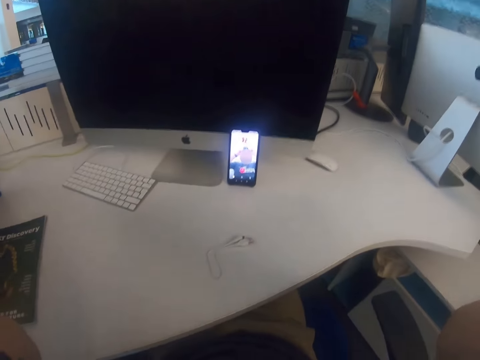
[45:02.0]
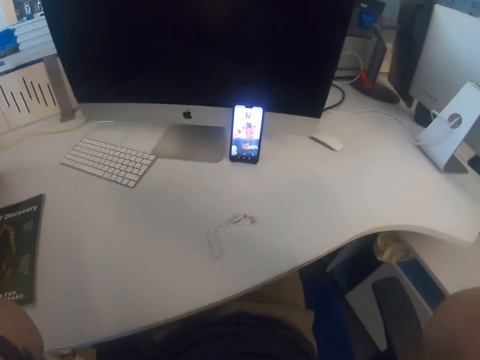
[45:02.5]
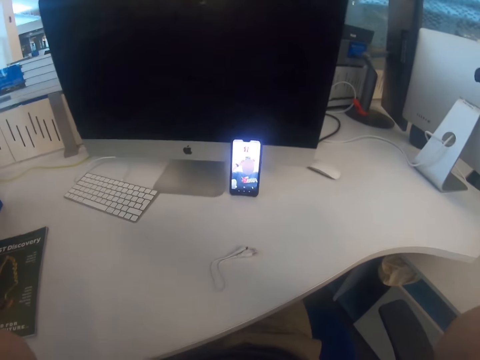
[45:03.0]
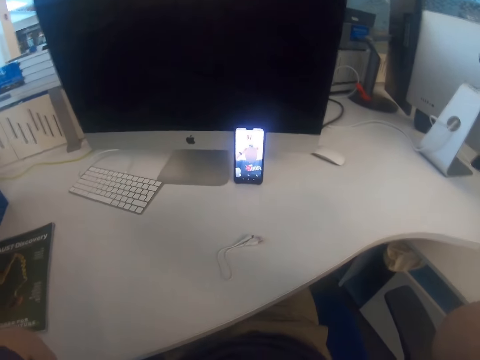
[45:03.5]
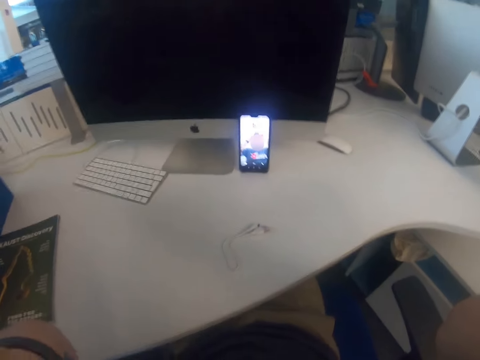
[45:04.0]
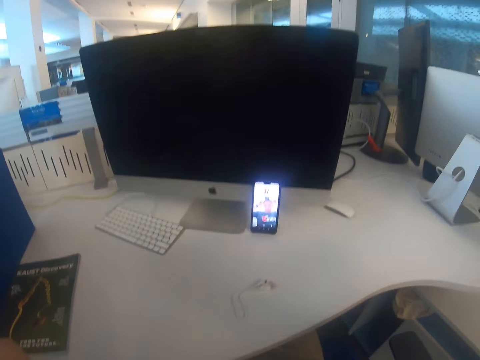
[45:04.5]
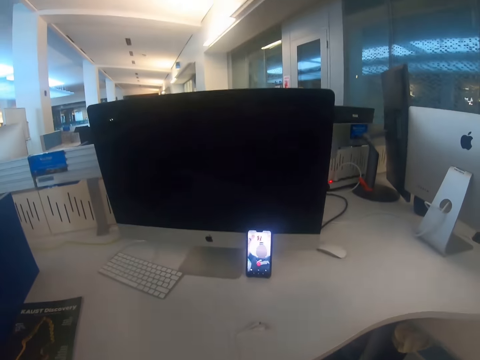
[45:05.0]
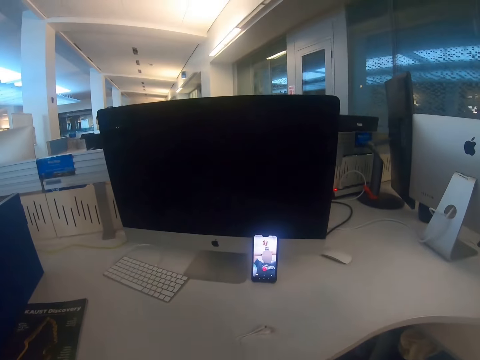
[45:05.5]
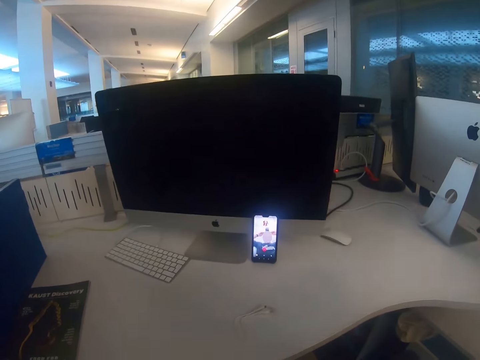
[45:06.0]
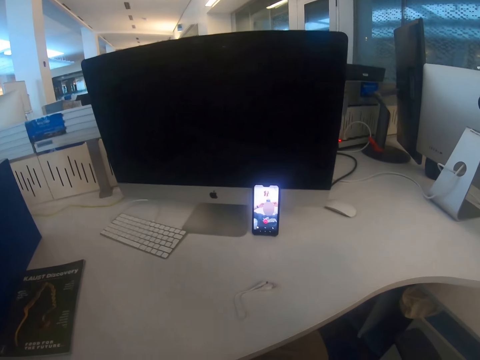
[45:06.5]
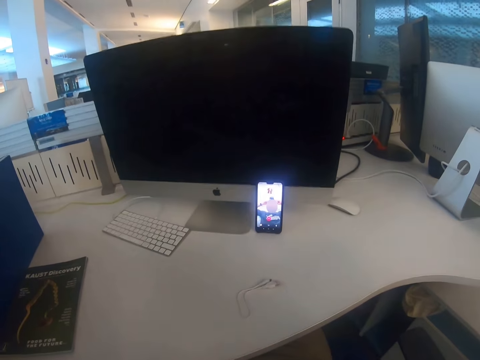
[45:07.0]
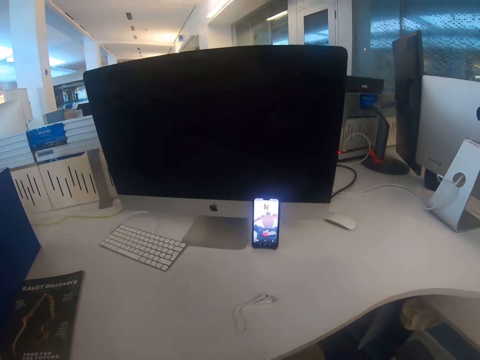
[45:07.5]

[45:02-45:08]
The camera wearer watches the video on the phone.

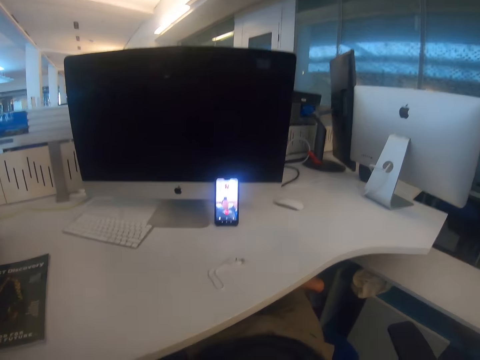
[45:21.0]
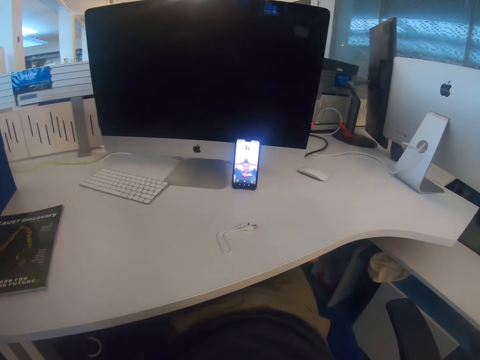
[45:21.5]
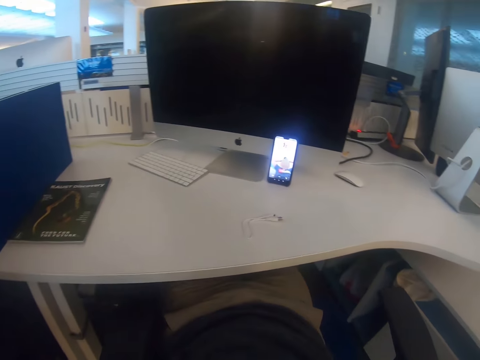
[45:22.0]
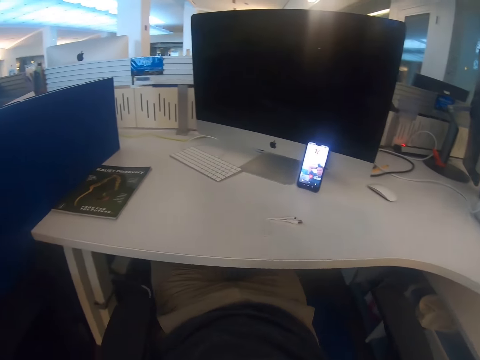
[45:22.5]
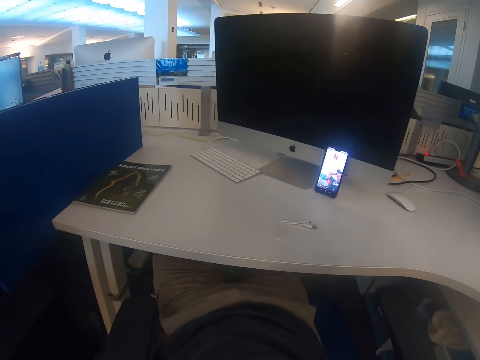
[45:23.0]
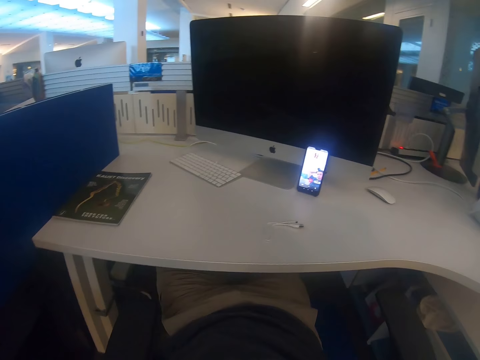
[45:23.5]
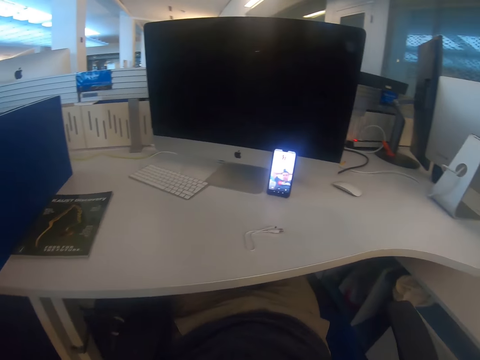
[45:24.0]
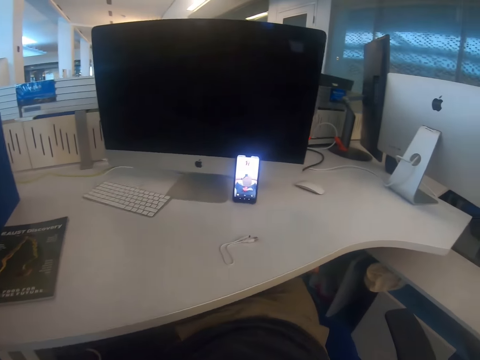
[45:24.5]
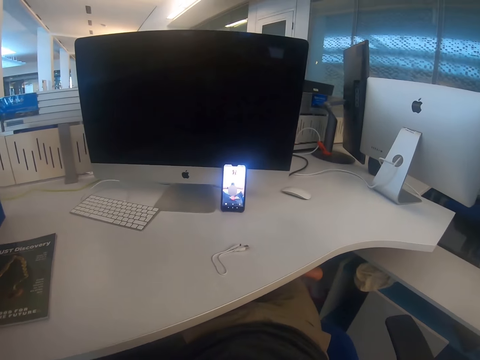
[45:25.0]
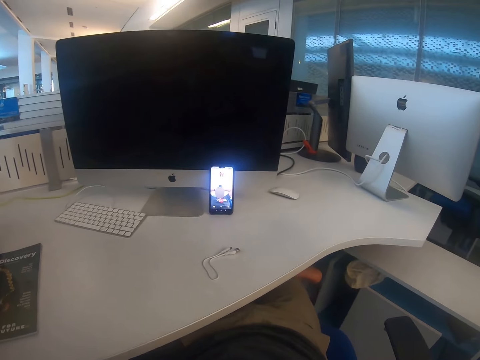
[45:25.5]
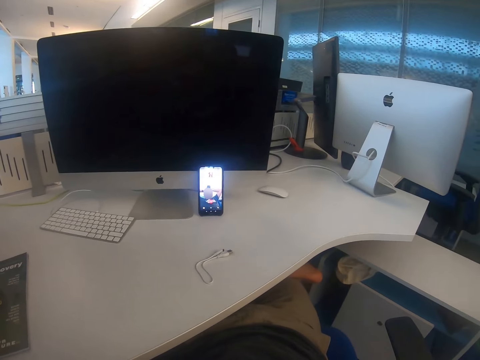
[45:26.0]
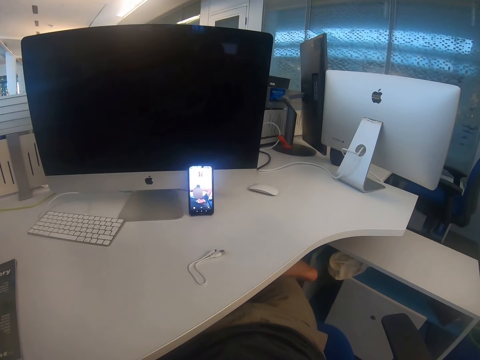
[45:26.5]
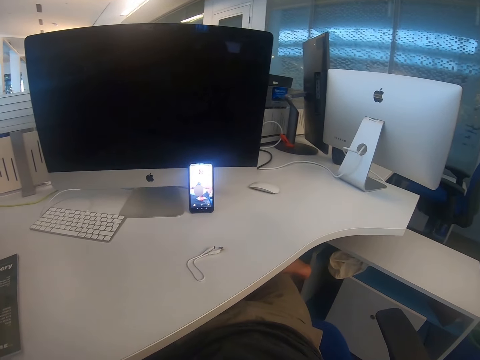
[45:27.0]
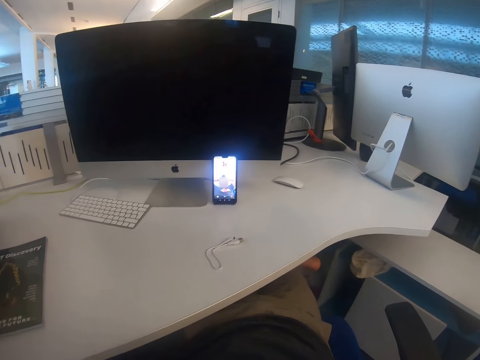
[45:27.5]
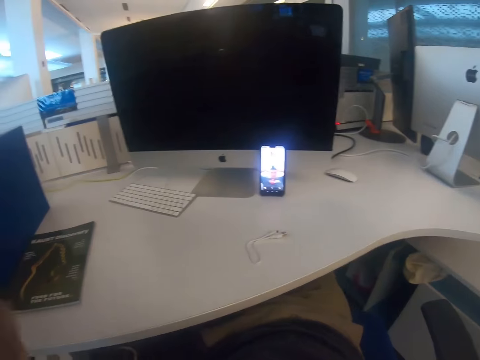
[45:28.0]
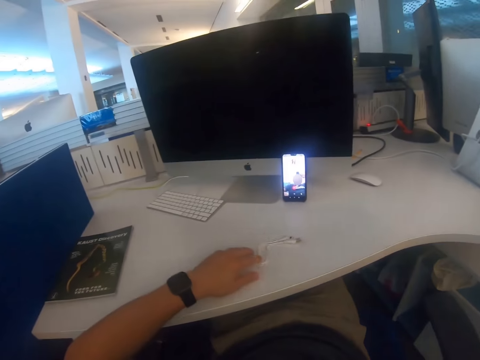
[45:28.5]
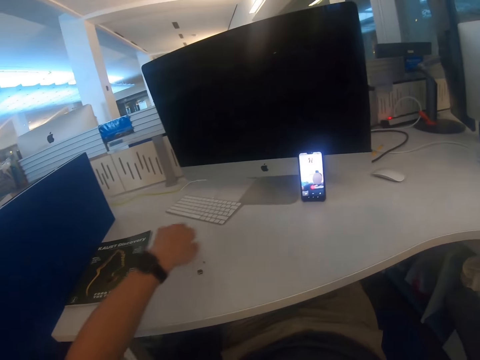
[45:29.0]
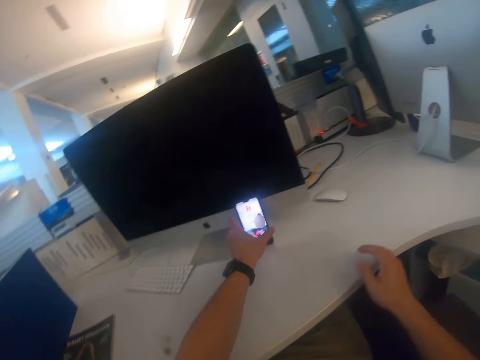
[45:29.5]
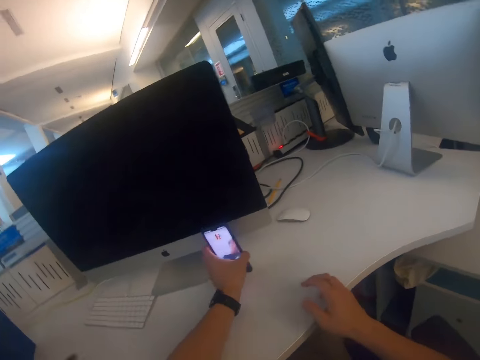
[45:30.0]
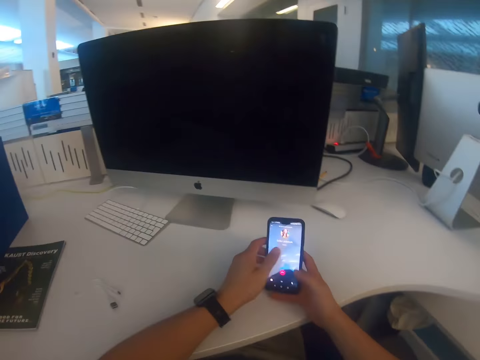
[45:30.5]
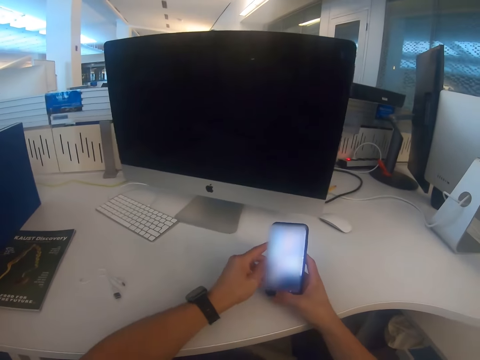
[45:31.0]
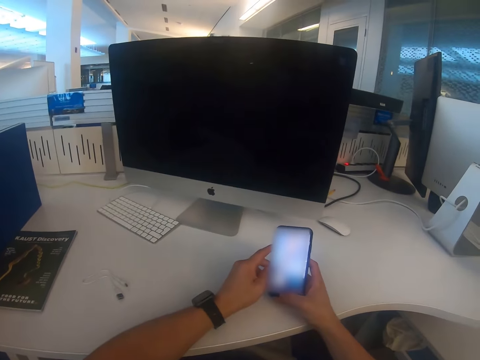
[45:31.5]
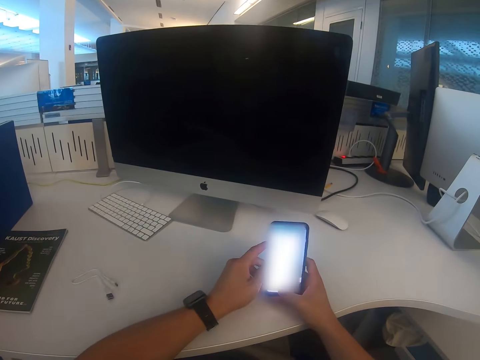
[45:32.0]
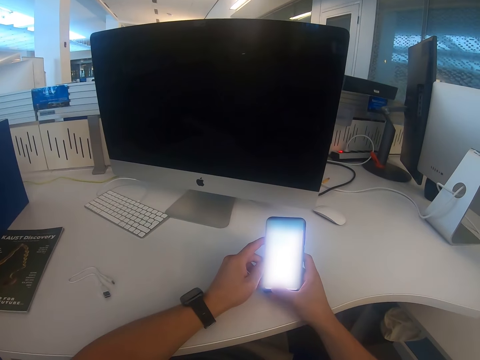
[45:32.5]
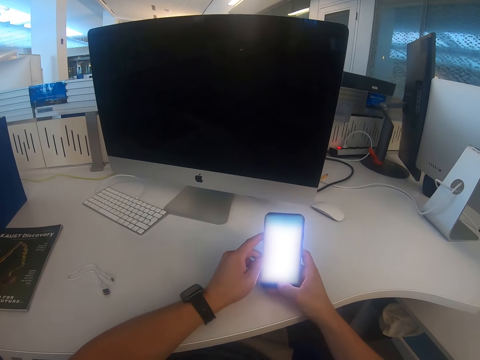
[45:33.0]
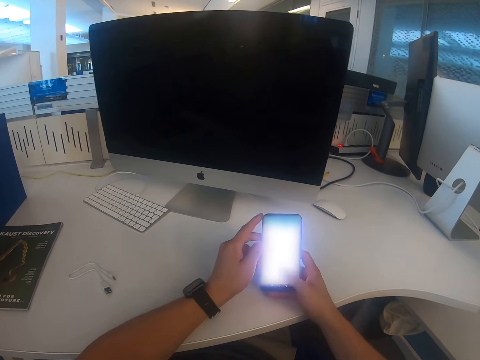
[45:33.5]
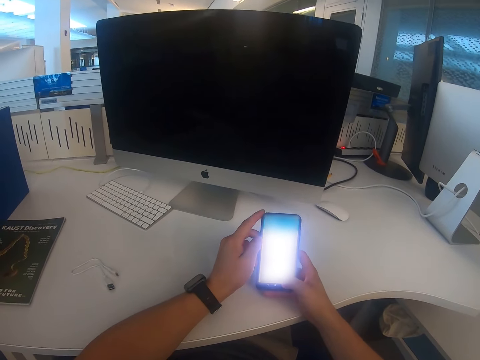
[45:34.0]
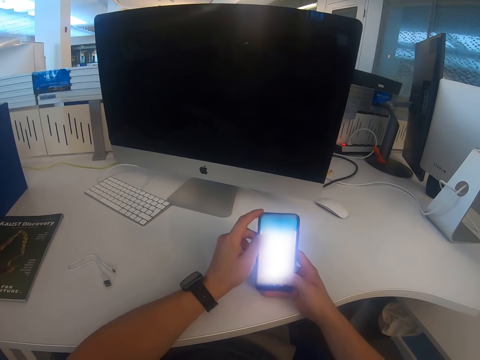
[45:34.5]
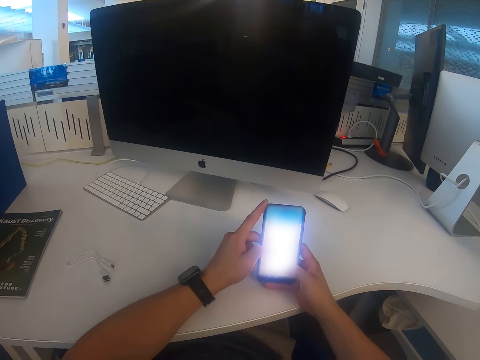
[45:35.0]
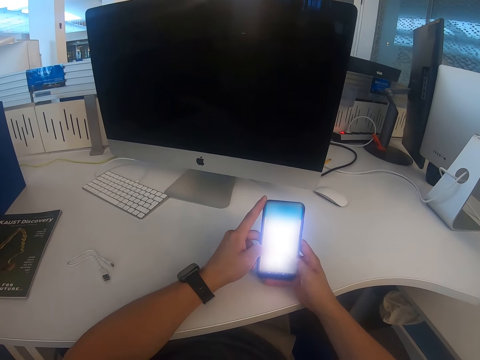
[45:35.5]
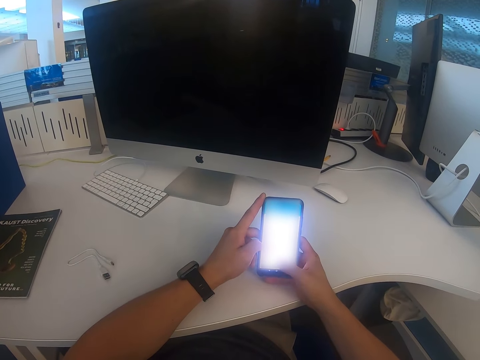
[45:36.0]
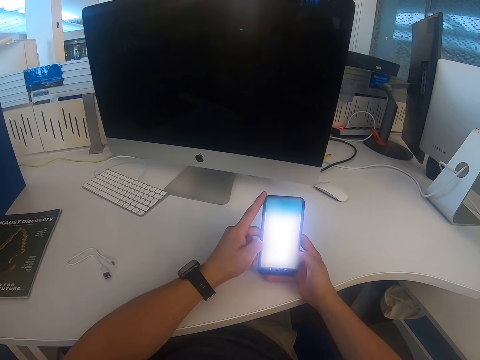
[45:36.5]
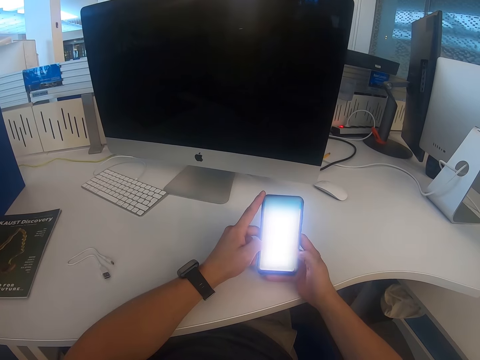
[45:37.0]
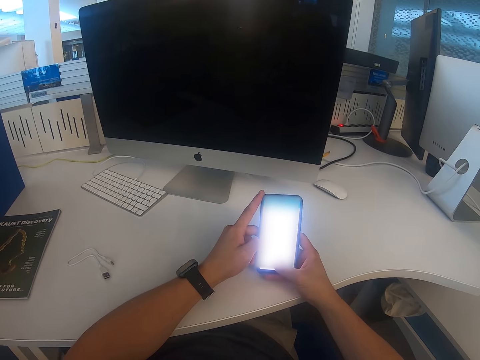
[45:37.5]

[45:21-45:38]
The camera wearer swings on the chair. They take the phone. They operate the phone. They scroll the phone.

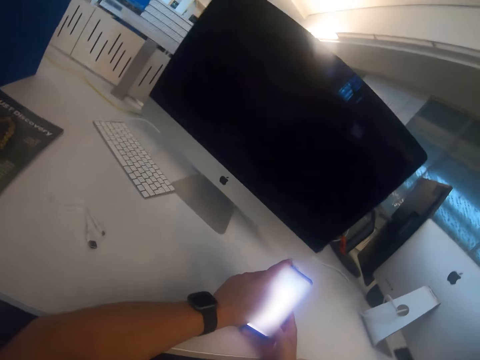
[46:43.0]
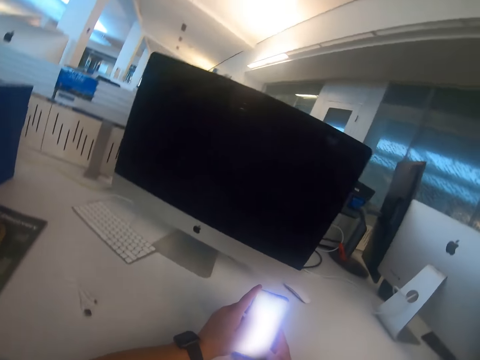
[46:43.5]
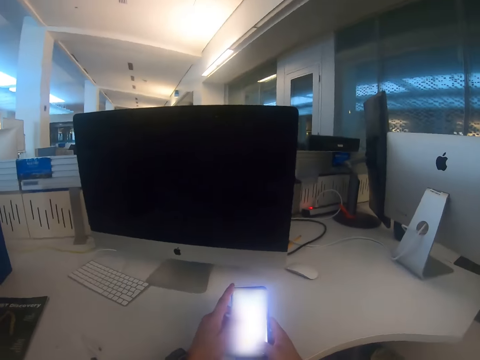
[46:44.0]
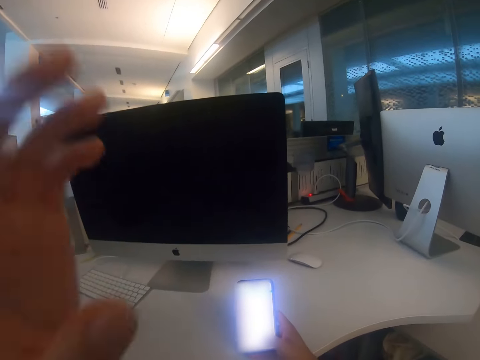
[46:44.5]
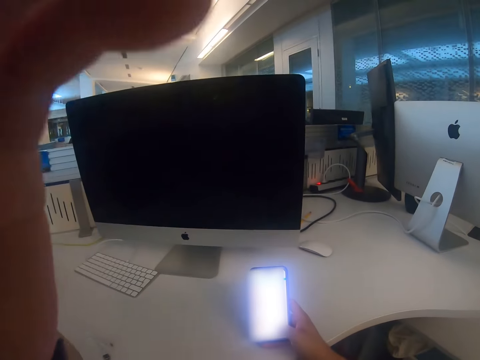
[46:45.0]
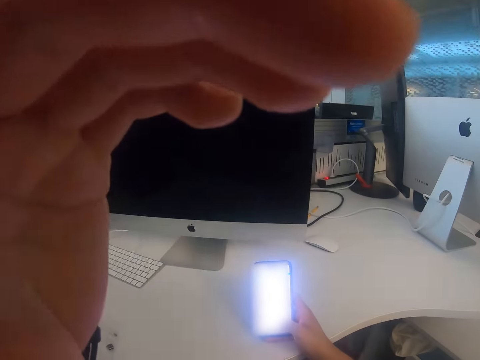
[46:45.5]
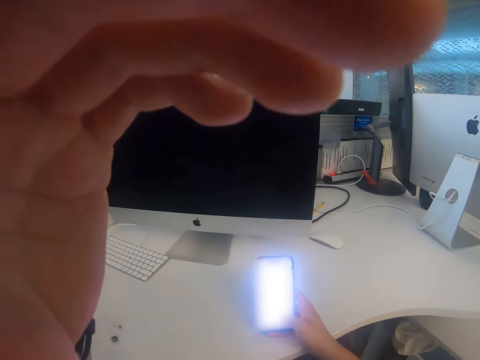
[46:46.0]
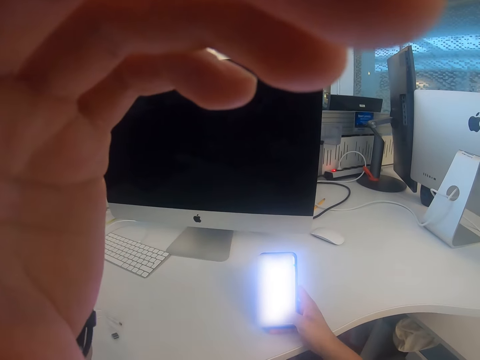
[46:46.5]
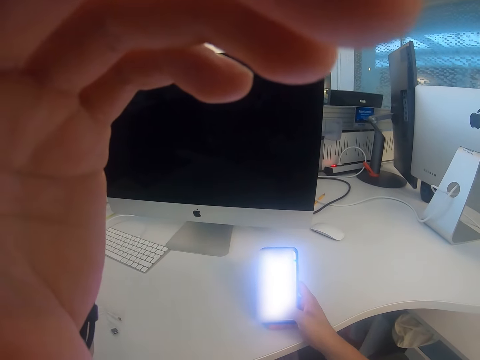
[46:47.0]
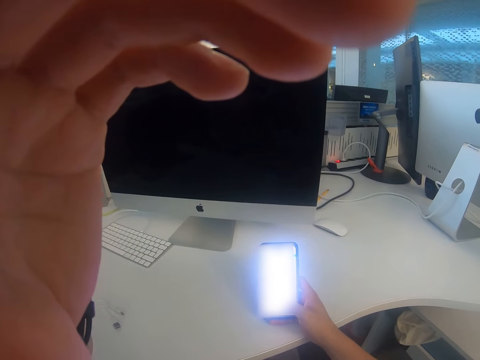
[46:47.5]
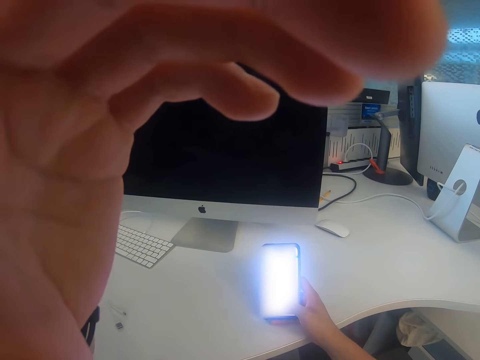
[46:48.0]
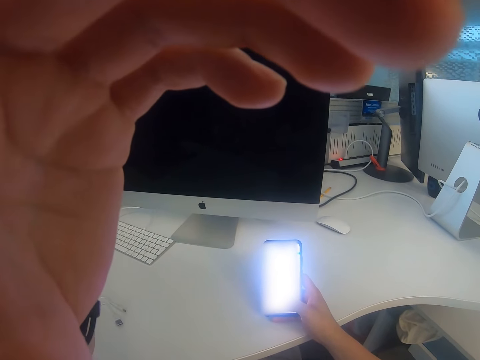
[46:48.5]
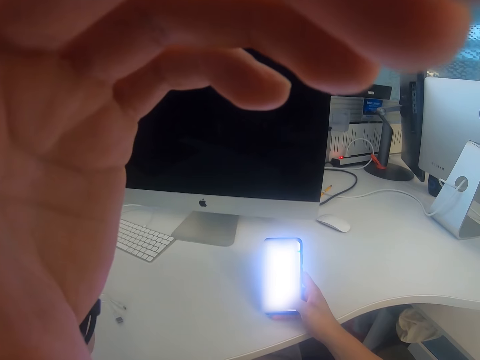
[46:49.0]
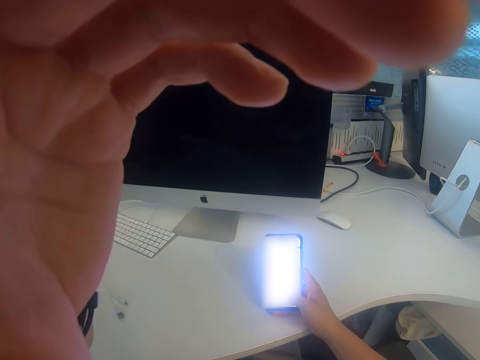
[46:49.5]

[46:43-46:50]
The camera wearer raises his hands.
